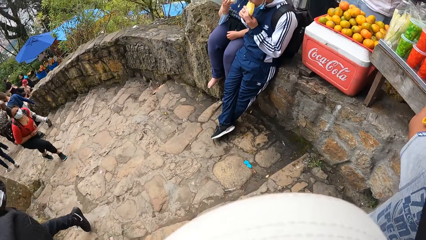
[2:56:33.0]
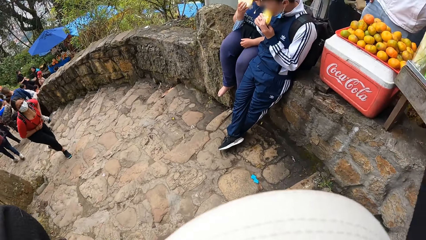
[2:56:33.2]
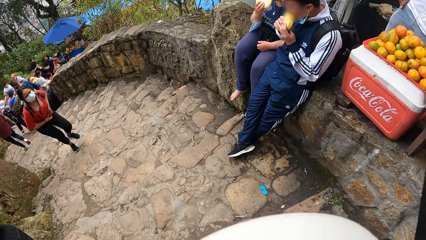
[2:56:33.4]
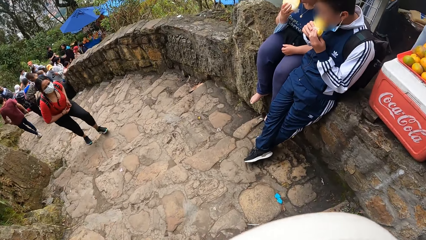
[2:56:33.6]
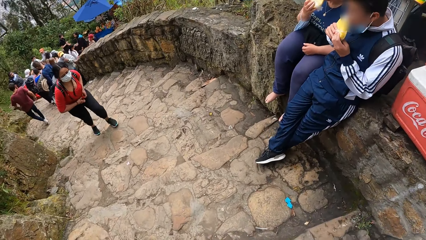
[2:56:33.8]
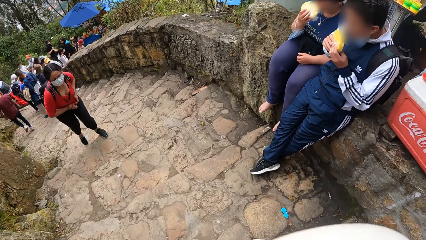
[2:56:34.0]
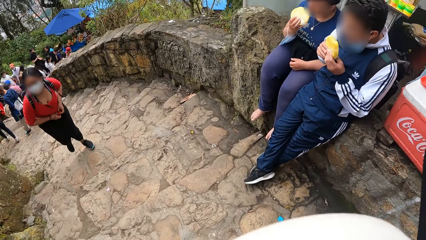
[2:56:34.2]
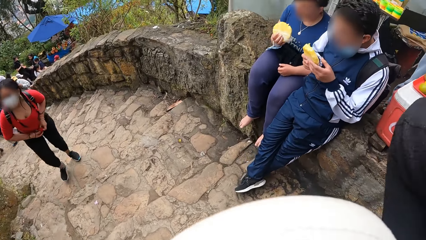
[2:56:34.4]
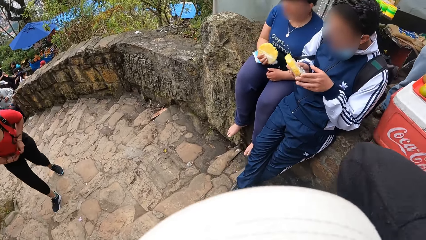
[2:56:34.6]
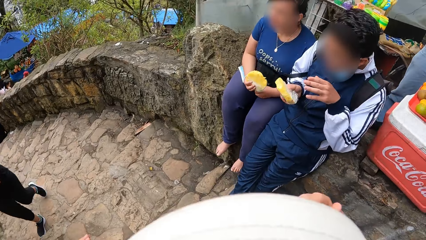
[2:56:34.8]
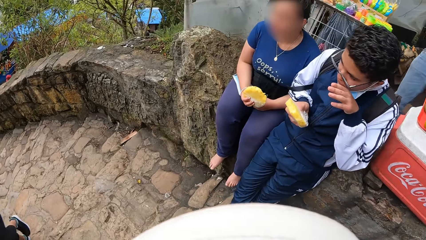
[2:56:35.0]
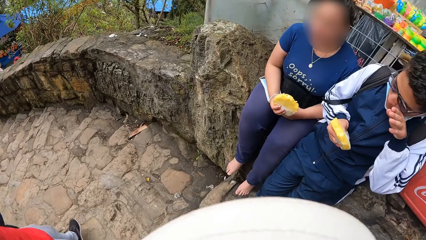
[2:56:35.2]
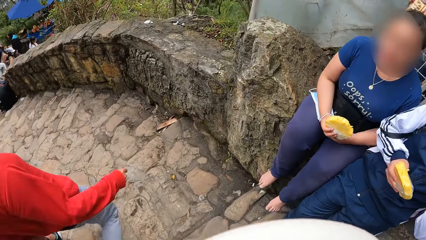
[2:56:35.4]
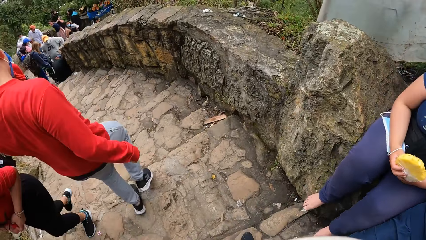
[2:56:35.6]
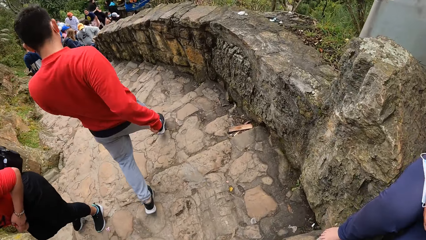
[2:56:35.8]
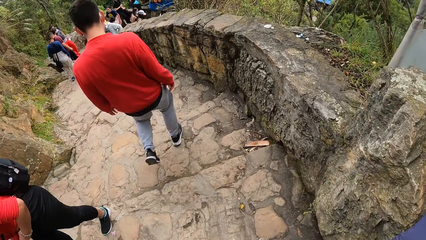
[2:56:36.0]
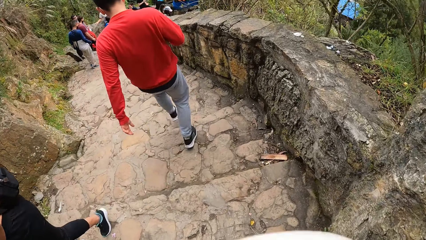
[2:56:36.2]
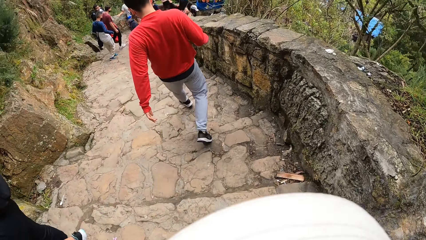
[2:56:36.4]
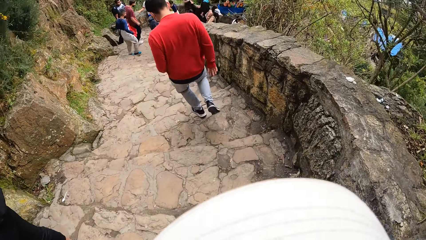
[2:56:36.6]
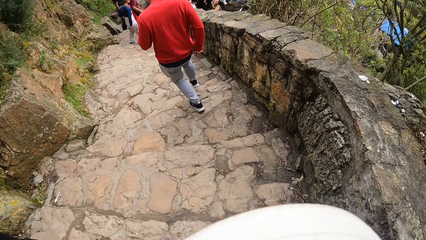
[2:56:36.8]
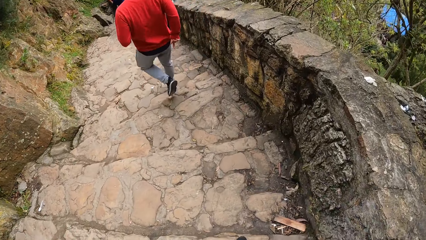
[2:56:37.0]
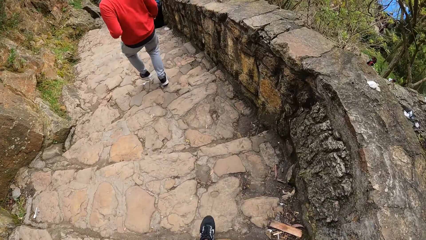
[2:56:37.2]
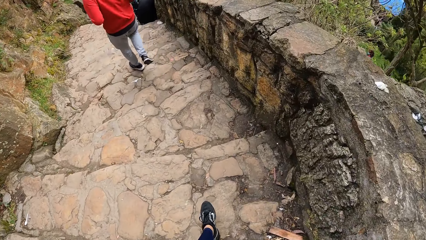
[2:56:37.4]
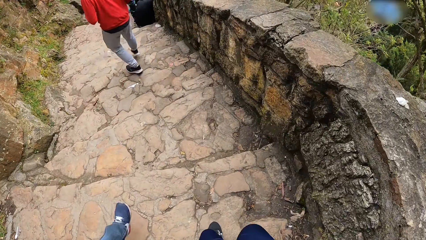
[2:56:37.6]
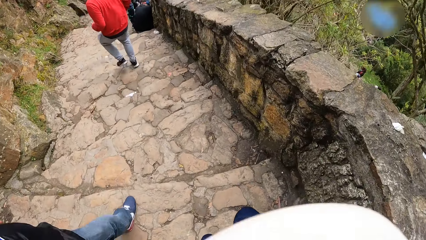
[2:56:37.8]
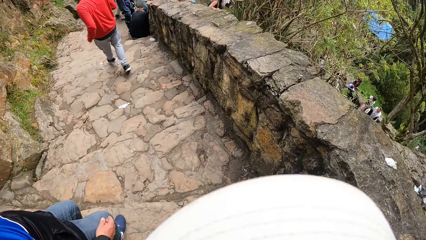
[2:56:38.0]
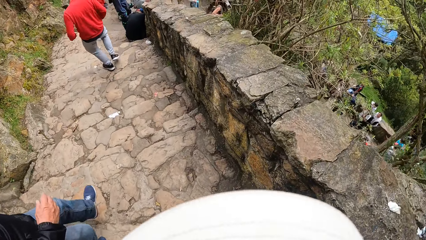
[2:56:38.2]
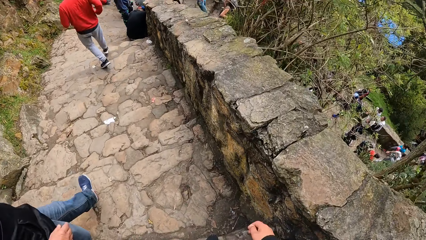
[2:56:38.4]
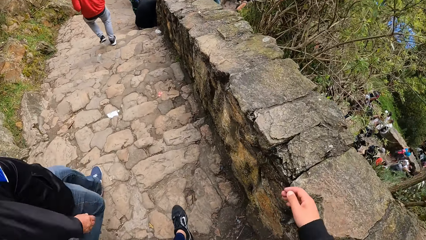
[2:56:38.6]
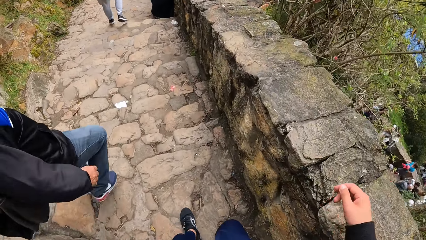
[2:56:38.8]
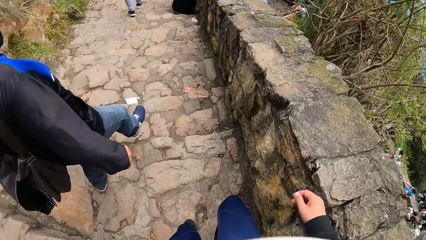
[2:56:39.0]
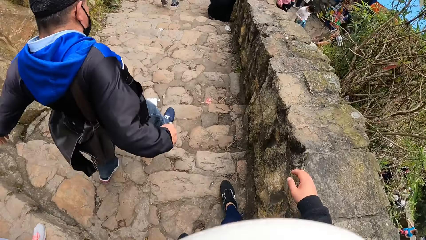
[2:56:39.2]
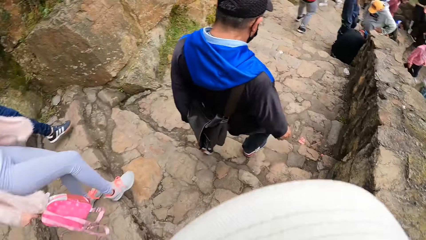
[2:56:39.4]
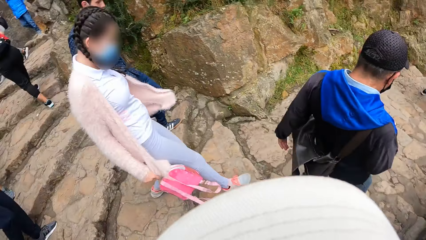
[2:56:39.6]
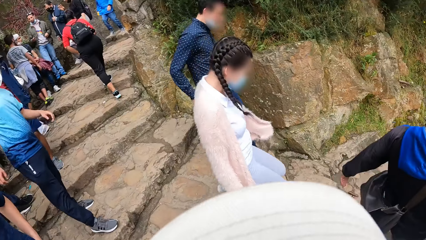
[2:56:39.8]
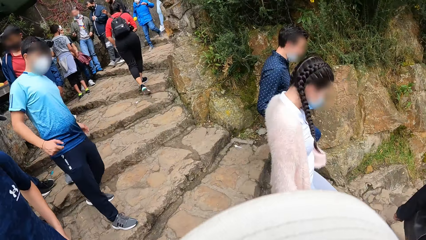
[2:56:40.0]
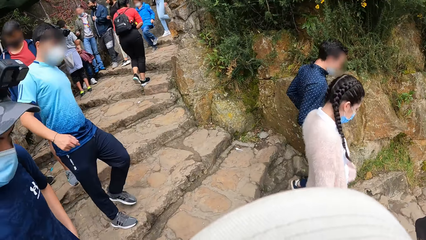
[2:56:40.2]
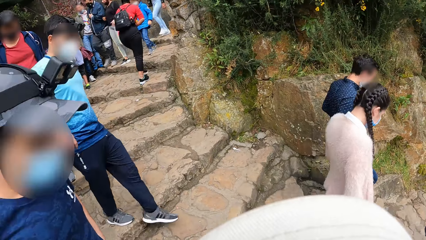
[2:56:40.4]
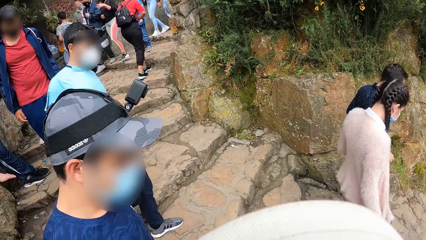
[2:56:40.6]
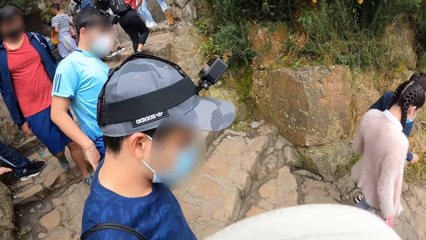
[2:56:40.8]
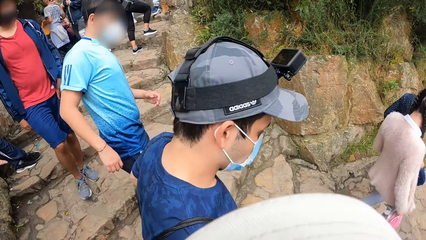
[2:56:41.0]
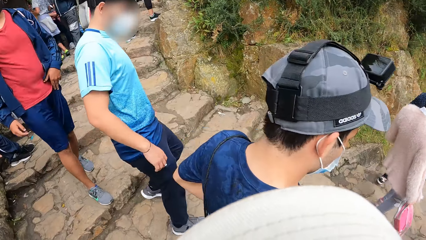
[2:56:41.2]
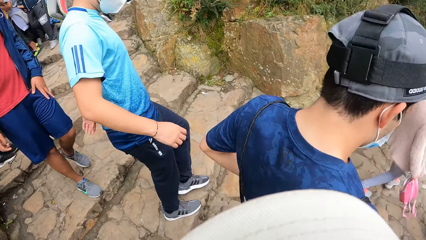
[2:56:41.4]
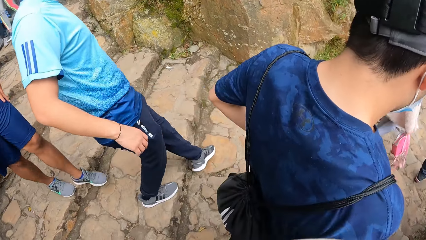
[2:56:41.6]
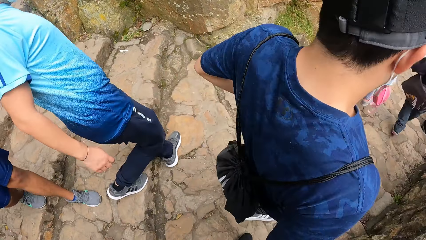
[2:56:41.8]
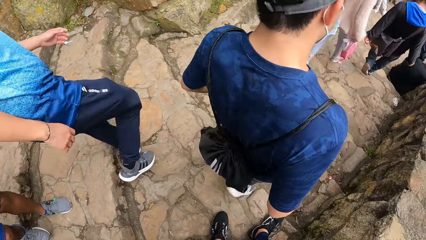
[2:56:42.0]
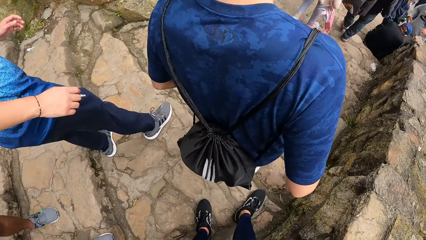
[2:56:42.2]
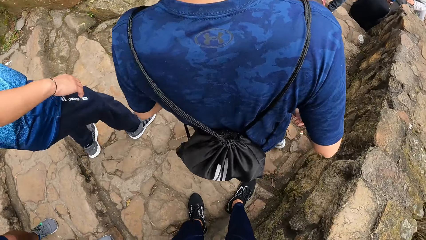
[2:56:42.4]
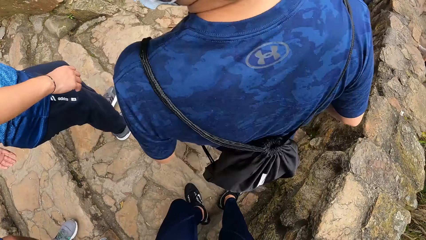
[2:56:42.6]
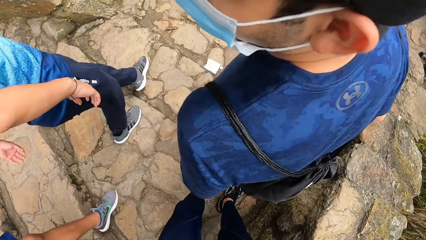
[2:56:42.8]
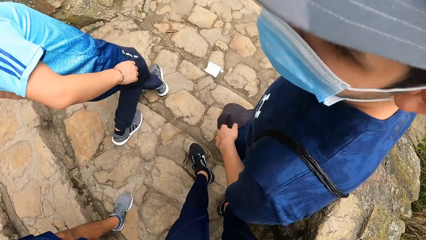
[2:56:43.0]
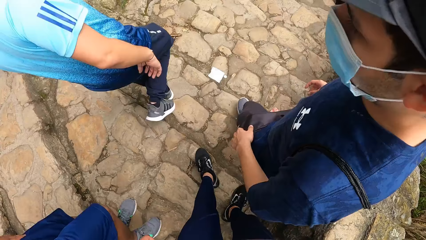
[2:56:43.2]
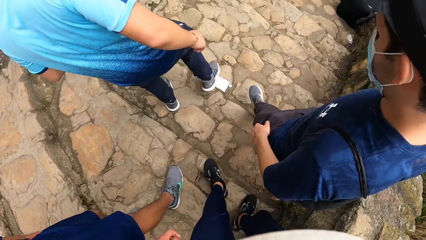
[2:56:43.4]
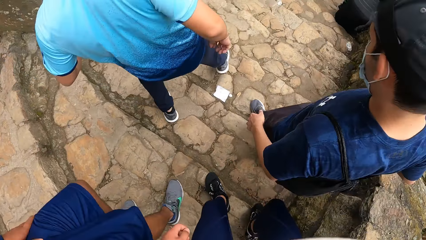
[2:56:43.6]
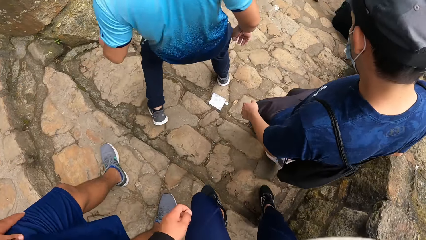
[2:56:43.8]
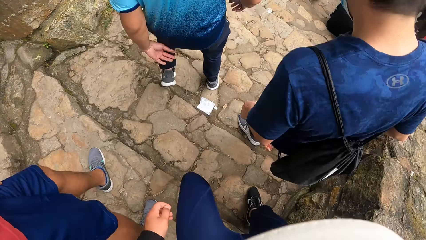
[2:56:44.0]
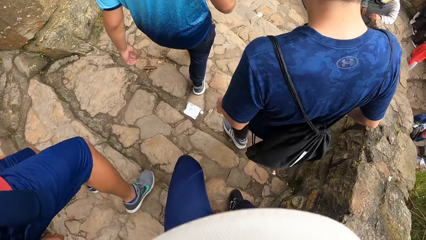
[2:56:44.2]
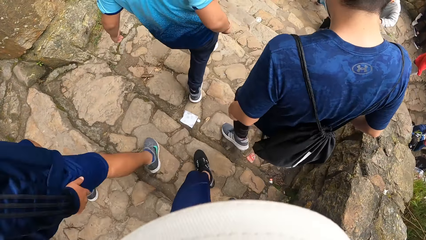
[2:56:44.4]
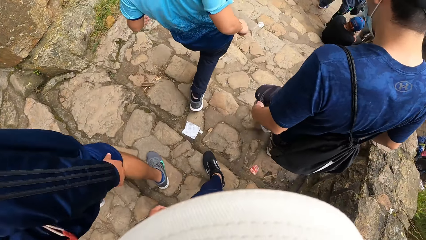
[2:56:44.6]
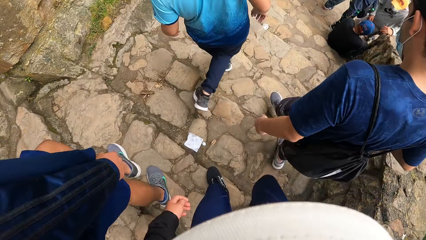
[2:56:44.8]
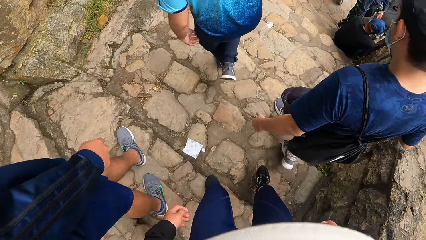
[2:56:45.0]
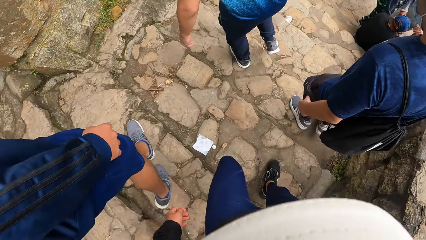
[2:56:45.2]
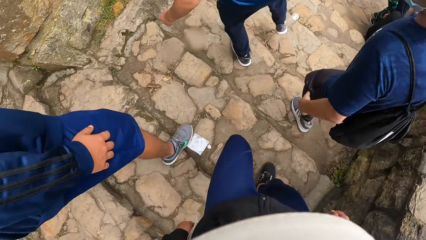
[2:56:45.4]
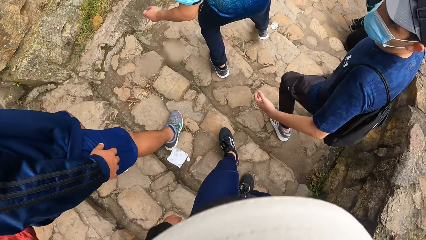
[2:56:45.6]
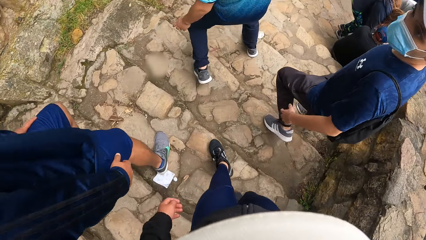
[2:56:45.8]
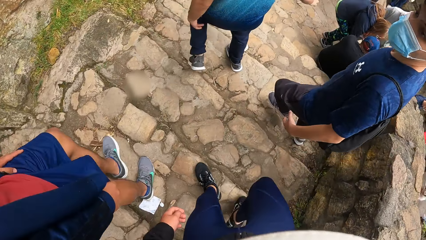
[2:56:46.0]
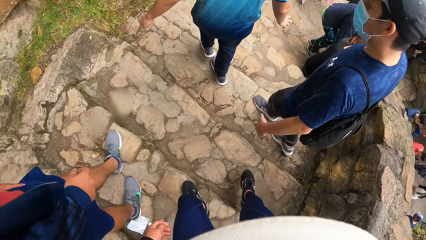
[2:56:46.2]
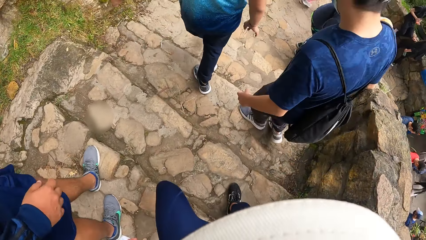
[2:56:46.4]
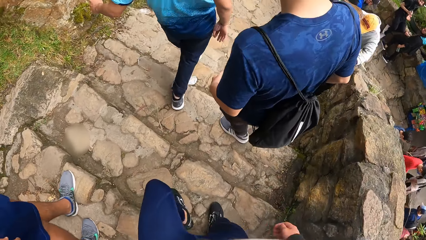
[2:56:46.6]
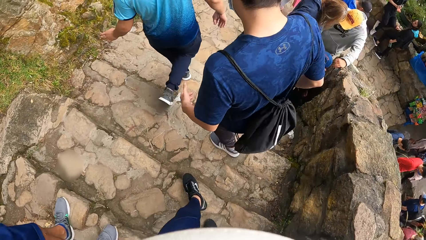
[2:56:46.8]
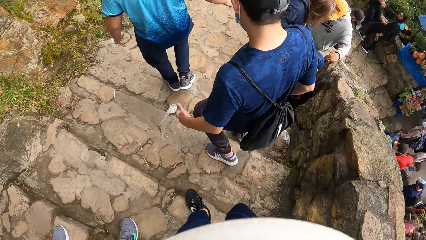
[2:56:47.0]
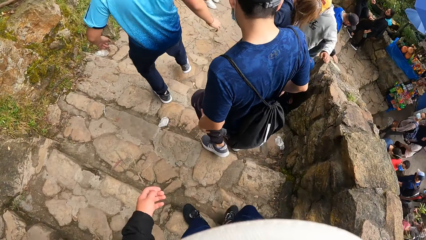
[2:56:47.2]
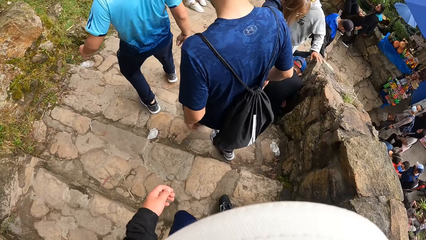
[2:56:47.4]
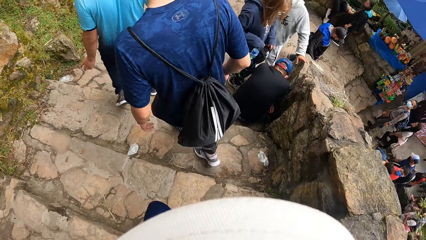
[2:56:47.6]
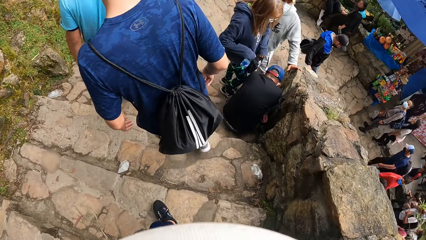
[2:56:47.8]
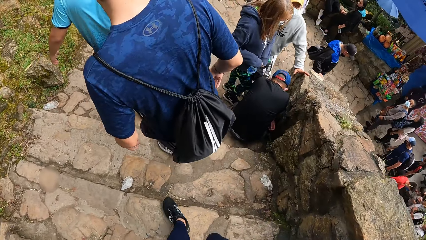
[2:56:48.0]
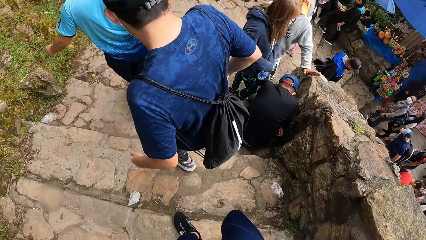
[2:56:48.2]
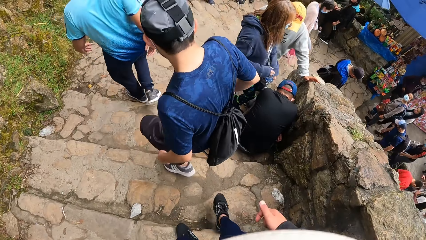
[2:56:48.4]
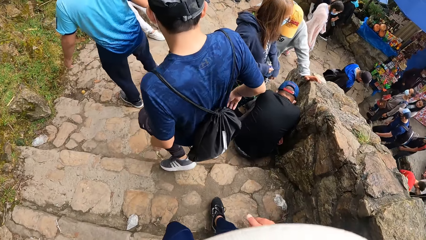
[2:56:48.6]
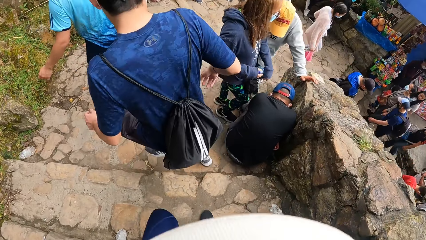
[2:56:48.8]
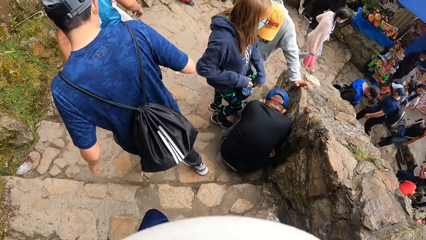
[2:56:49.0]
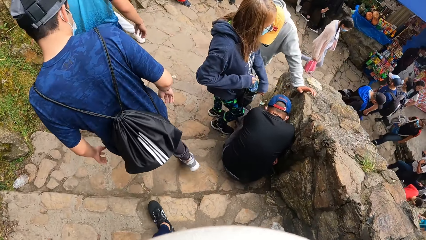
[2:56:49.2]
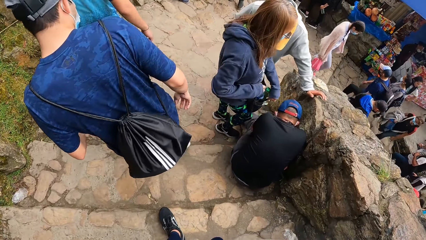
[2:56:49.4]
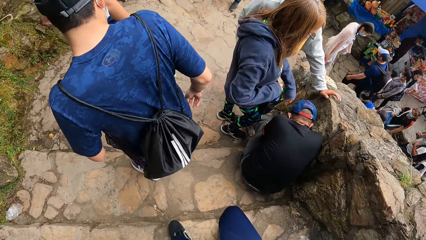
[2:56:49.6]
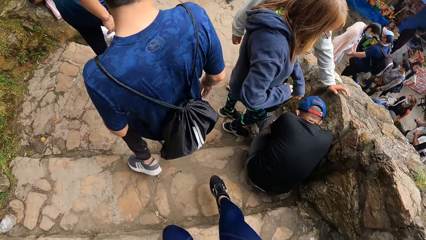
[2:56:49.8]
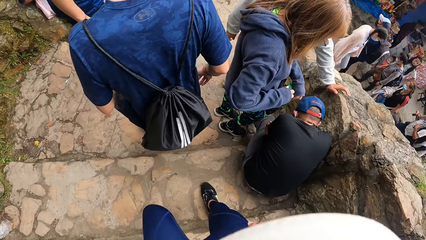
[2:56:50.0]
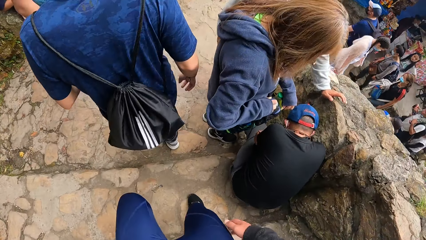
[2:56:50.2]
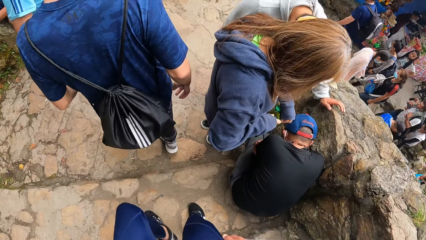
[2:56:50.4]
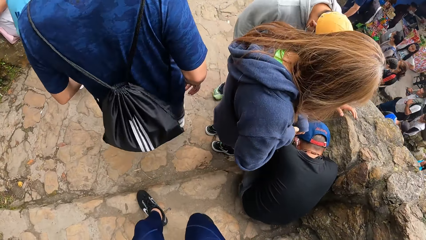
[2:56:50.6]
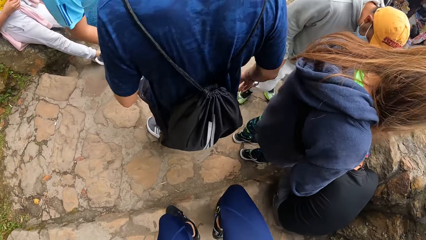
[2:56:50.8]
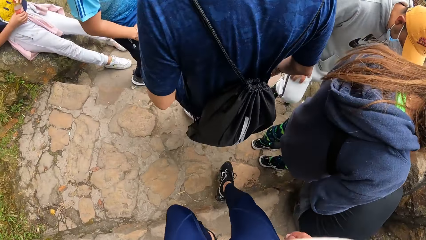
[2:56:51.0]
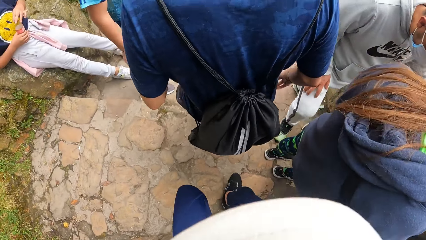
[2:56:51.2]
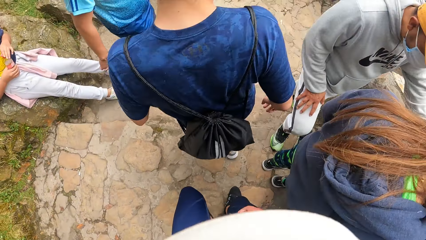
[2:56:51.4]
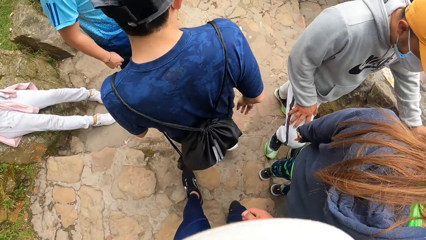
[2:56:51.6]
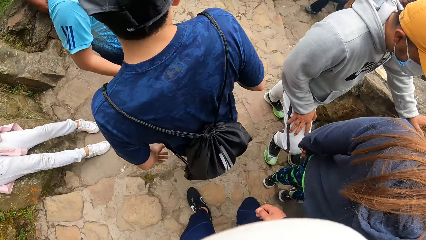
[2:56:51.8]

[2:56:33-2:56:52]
A man climbs down the stairs. The camera wearer looks back. Another man climbs down the stairs. The camera wearer walks down the stairs.
